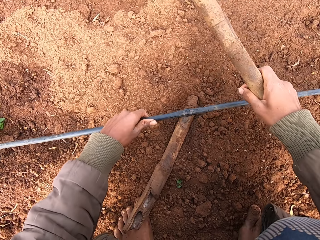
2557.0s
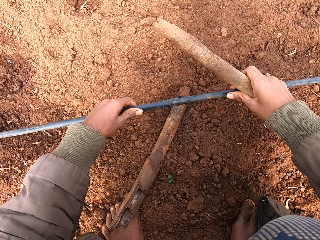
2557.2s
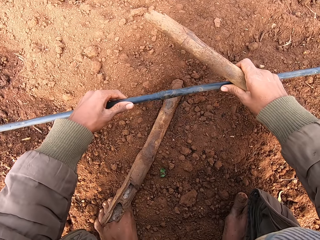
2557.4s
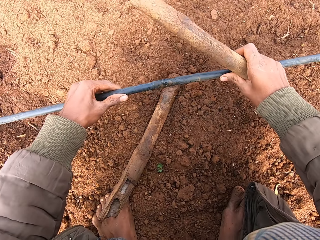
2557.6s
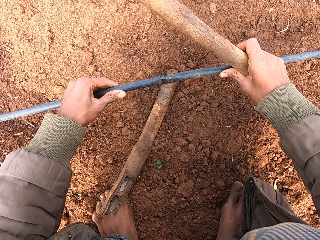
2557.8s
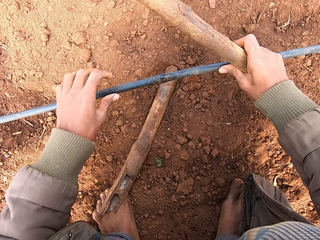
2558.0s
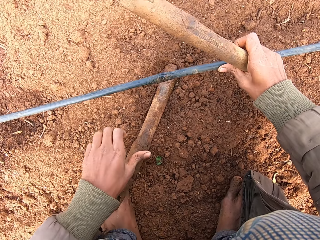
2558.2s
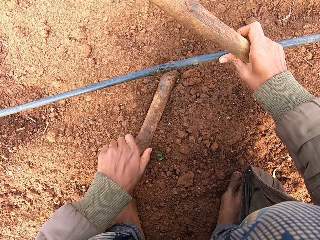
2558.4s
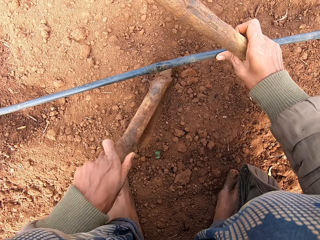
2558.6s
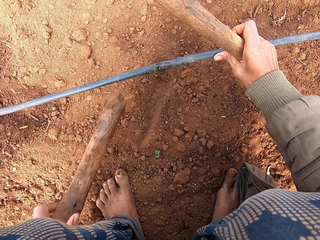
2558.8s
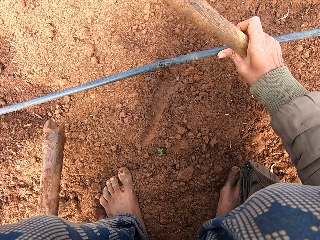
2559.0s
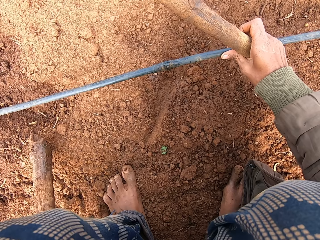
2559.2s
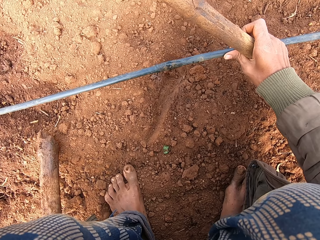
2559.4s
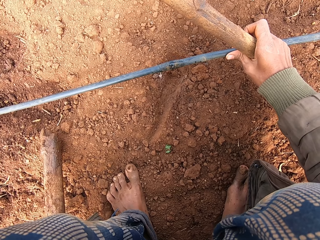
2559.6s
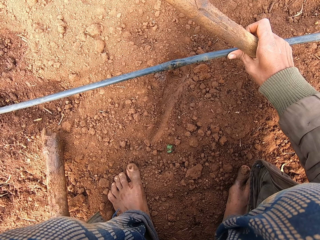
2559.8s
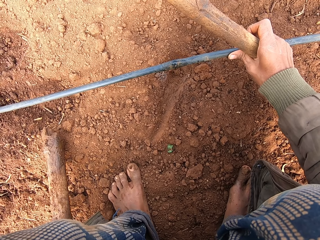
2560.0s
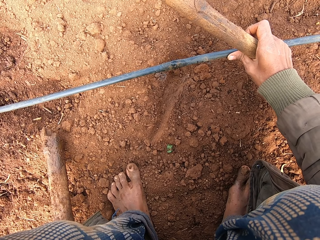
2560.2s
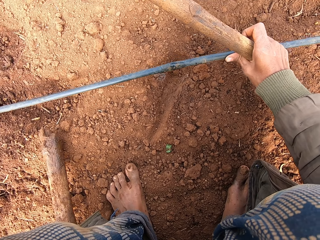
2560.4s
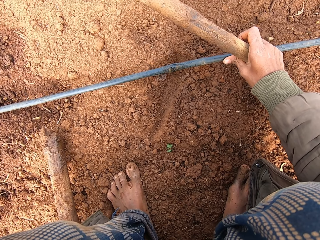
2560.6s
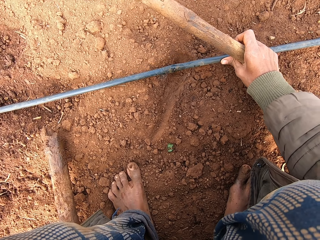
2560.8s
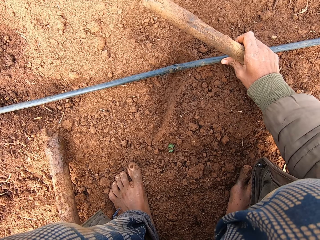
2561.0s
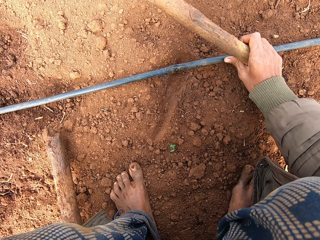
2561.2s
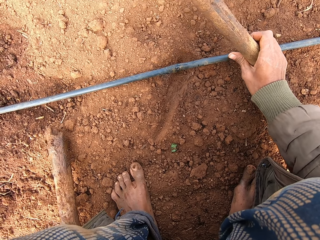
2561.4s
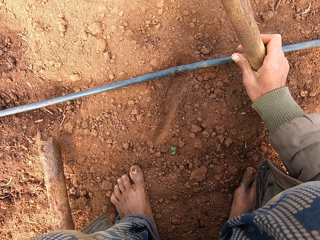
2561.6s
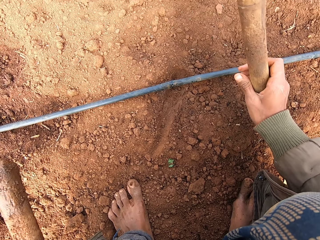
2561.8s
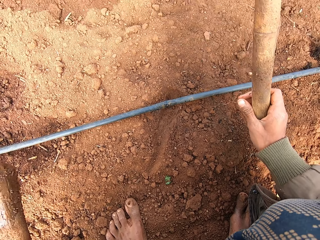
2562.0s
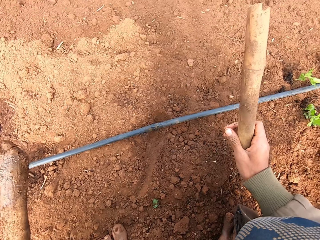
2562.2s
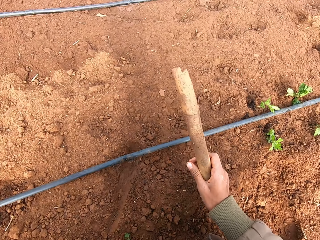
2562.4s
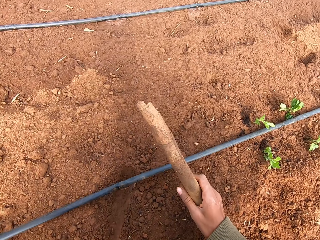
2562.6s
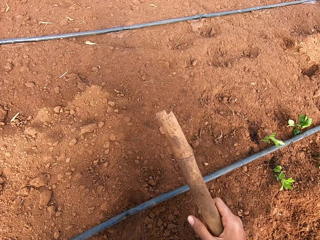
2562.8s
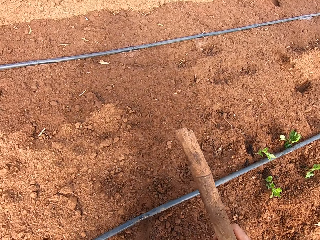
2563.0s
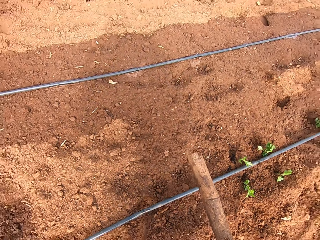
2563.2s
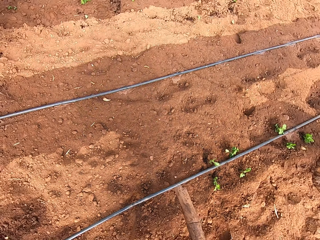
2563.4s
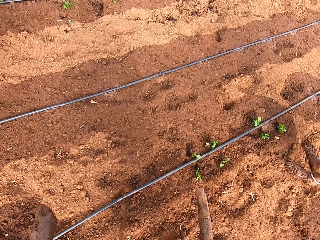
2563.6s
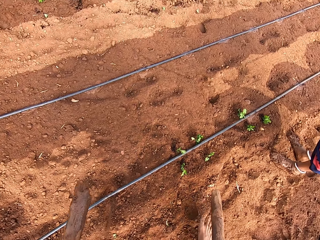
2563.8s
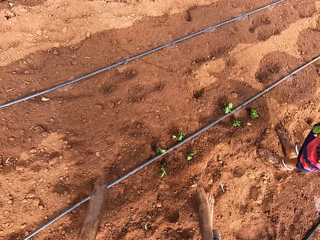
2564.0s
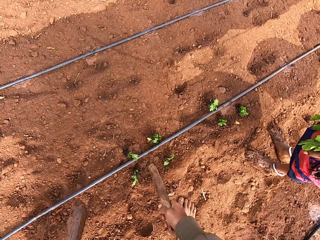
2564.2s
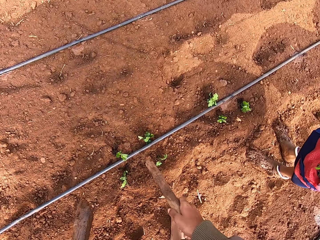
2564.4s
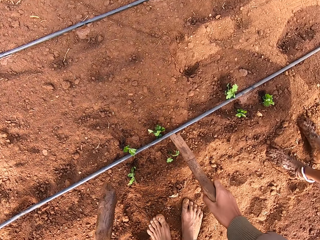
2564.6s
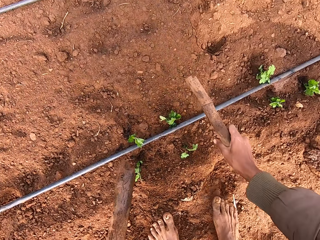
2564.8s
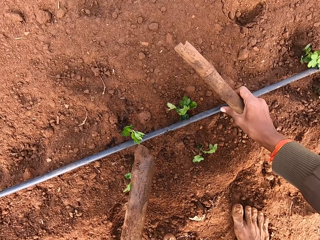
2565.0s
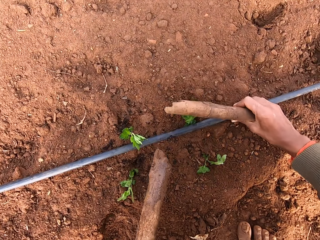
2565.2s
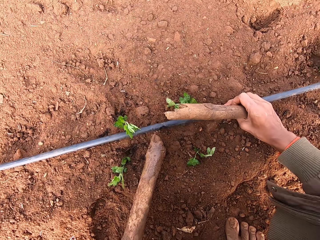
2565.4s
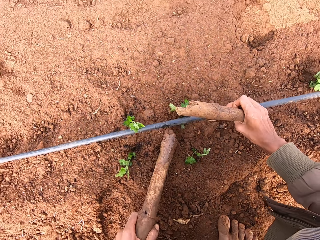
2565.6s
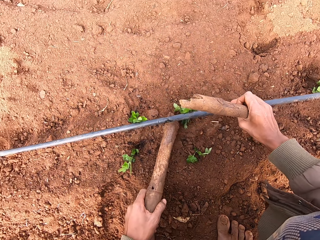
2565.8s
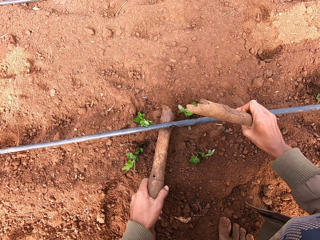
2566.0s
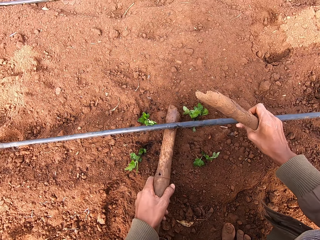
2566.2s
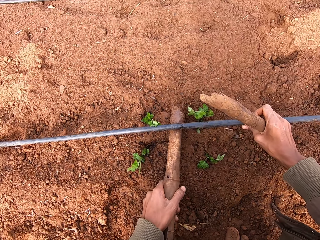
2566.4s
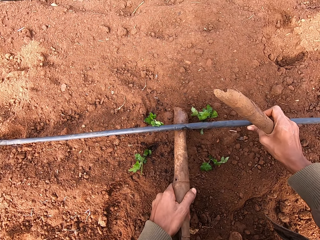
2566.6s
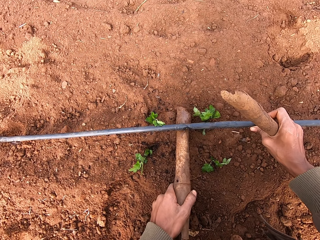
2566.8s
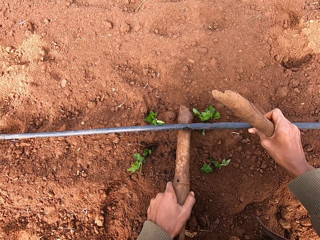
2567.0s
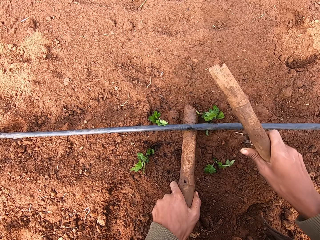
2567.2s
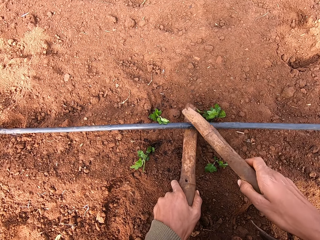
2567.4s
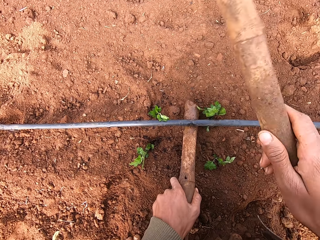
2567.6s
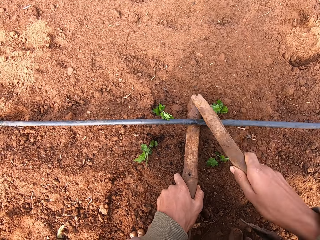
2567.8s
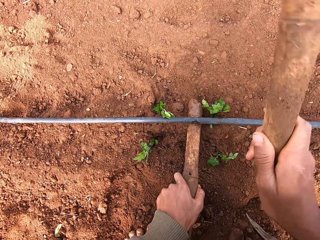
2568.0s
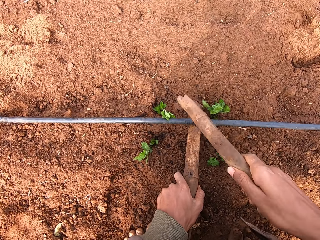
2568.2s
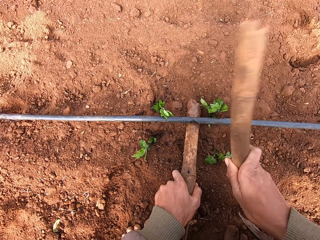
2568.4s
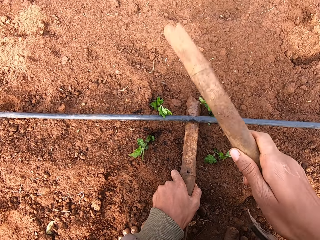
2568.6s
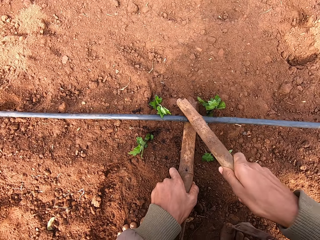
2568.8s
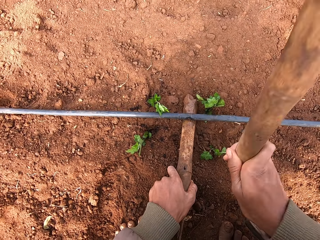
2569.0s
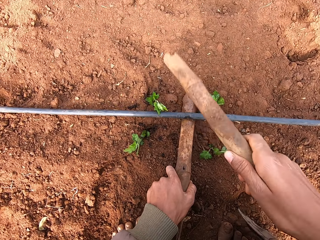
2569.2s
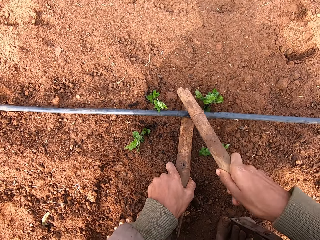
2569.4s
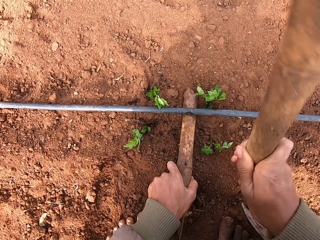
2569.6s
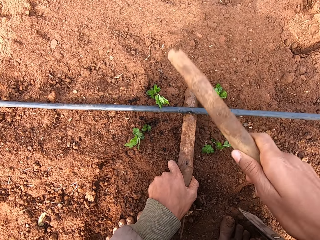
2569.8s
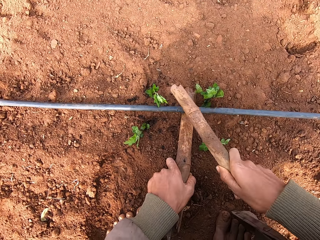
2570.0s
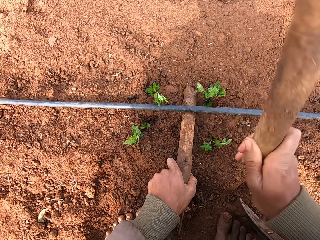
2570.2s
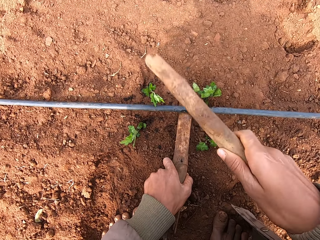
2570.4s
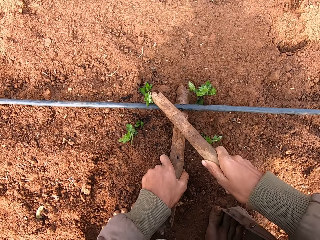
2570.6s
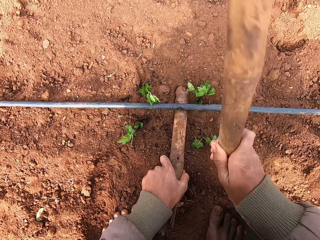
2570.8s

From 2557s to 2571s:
The camera wearer lifts the irrigation pipe on the farmland with both hands. He removes the stick under the irrigation pipe on the farmland with his left hand. He moves. He lifts the irrigation pipe on the farmland with his right hand. He places the stick under the irrigation pipe on the farmland with his left hand. He hits the irrigation pipe on the farmland with the stick in his right hand.

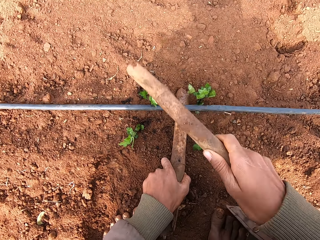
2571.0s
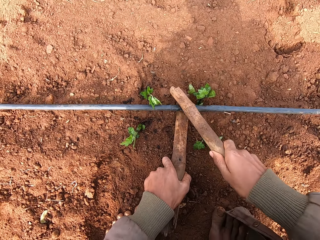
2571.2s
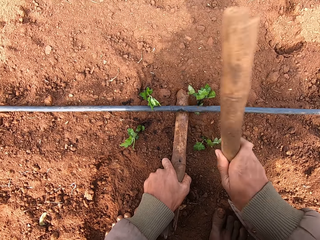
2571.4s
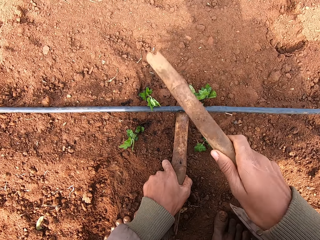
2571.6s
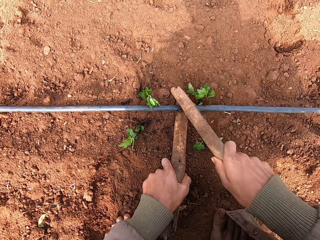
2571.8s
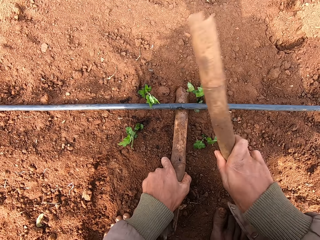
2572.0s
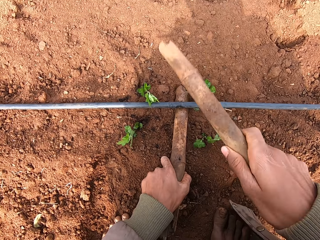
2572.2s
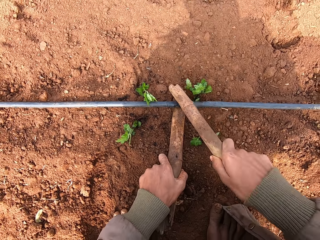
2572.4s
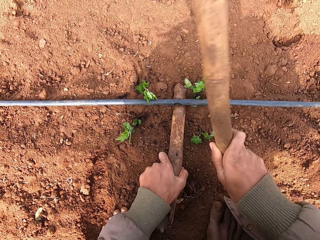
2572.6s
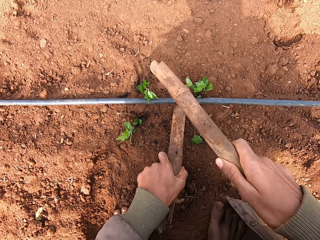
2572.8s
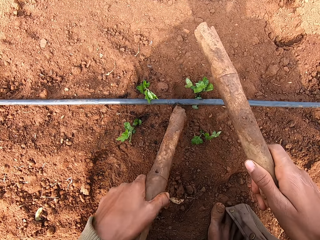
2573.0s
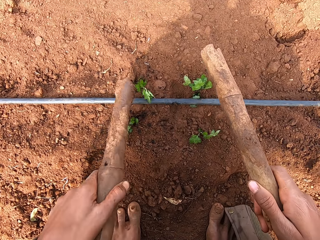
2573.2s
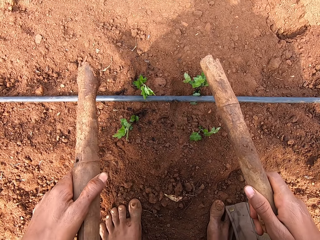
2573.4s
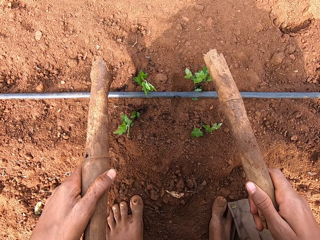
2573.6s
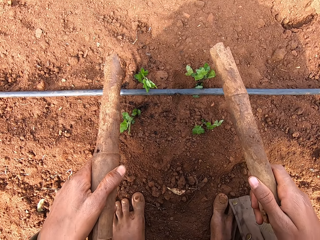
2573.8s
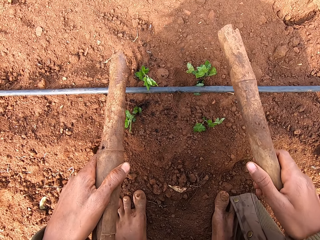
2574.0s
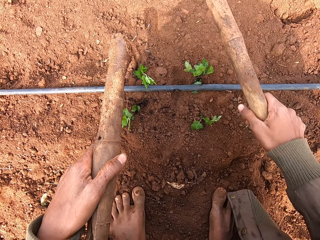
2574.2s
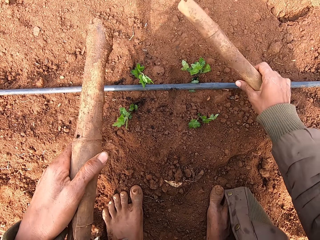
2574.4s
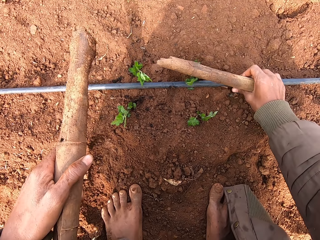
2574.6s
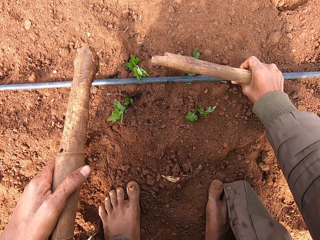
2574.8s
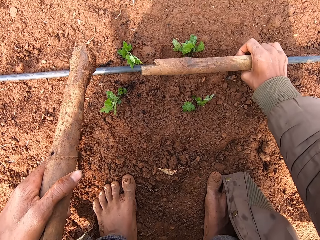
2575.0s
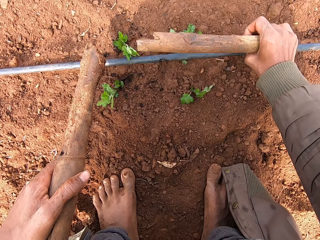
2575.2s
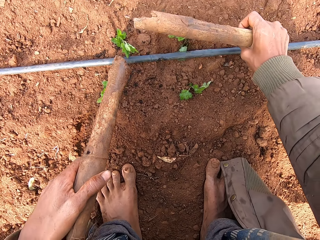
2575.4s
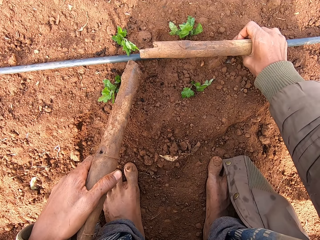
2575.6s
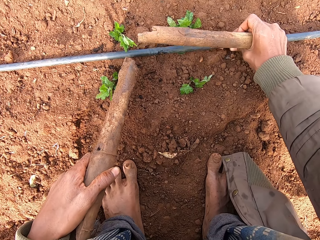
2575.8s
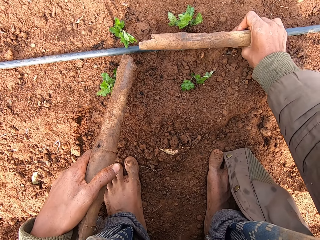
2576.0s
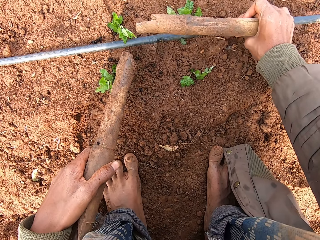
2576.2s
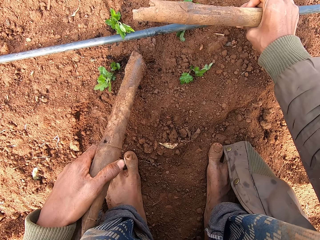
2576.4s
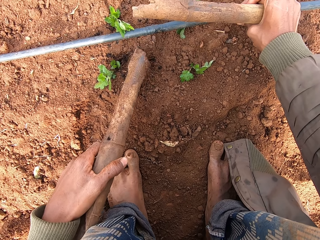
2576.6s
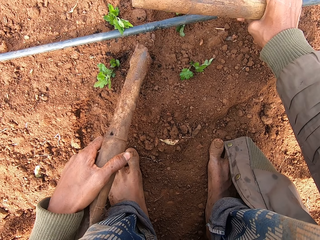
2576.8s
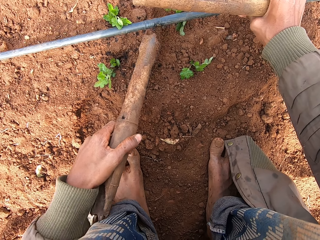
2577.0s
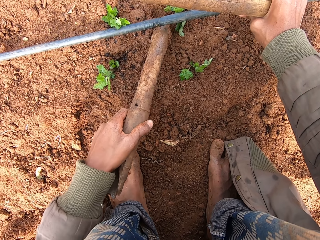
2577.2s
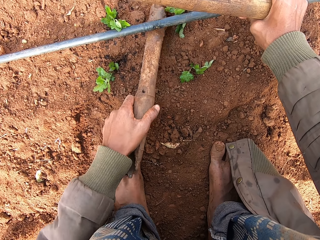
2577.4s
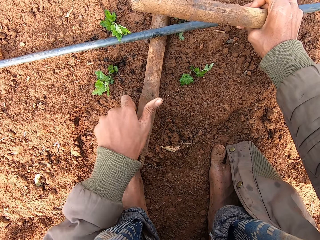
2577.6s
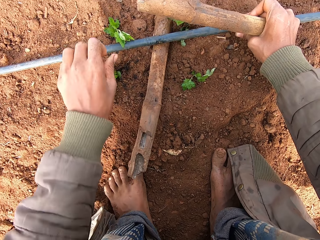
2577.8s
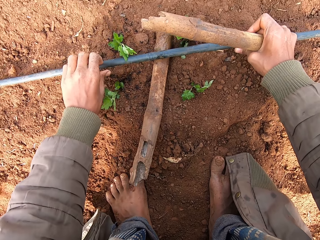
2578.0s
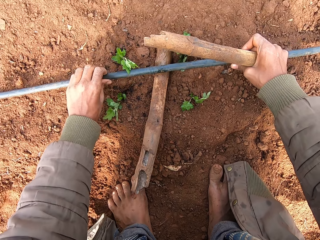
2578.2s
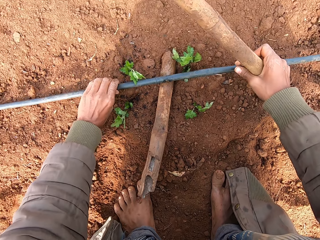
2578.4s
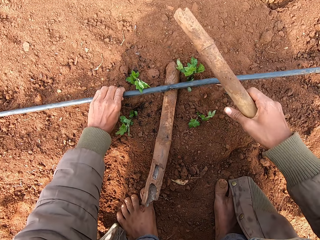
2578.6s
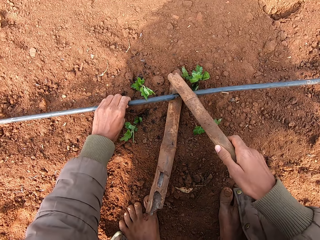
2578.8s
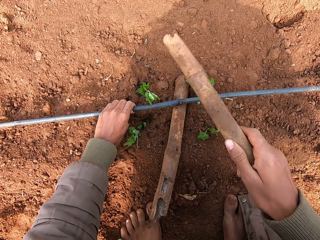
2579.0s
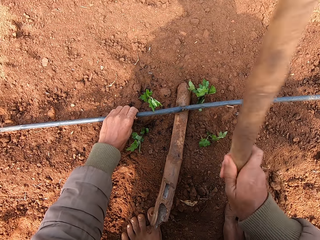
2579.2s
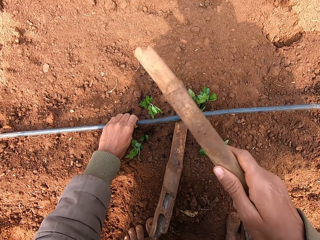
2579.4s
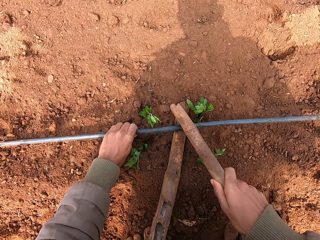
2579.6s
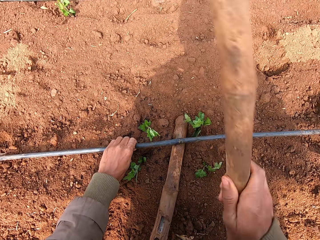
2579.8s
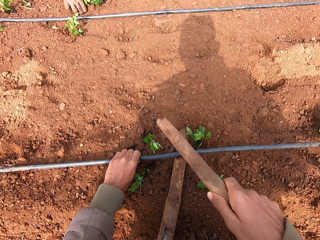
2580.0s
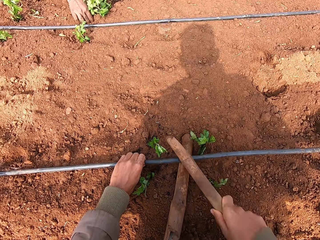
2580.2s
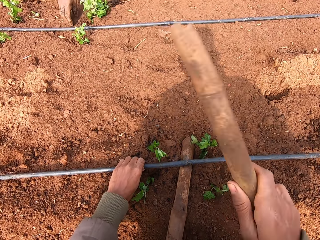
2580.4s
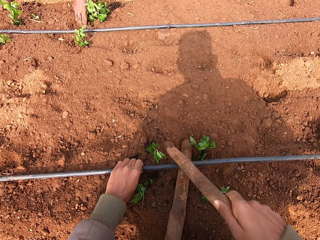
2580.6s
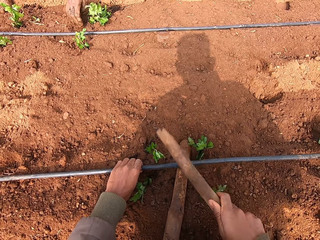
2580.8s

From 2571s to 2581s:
The camera wearer removes the stick under the irrigation pipe on the farmland with his left hand. He lifts the irrigation pipe on the farmland with his right hand. He places the stick under the irrigation pipe on the farmland with his left hand. He lifts the irrigation pipe on the farmland with both hands. He hits the irrigation pipe on the farmland with the stick in his right hand.
